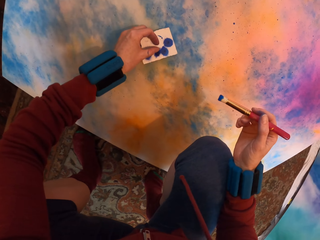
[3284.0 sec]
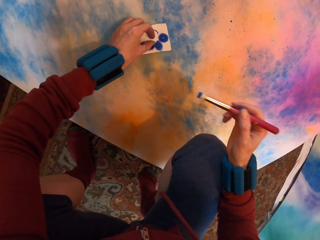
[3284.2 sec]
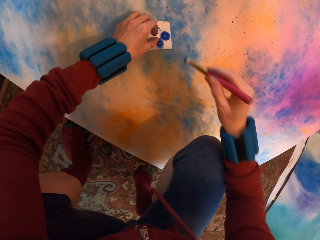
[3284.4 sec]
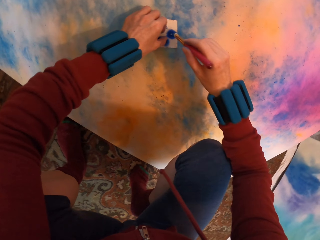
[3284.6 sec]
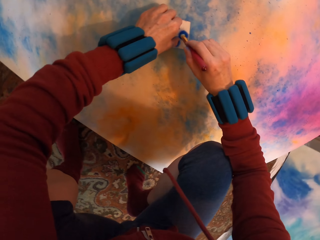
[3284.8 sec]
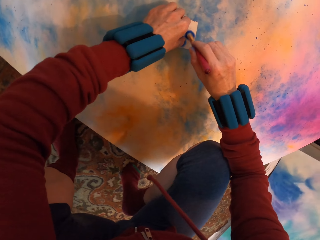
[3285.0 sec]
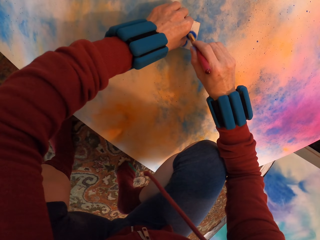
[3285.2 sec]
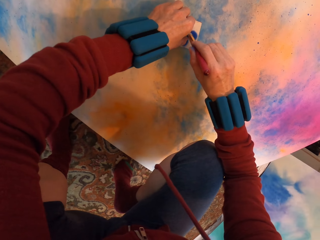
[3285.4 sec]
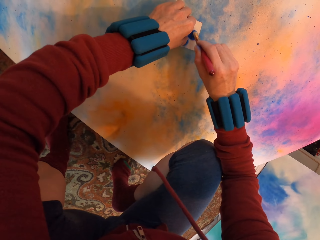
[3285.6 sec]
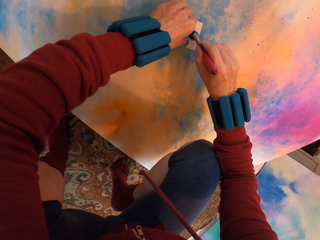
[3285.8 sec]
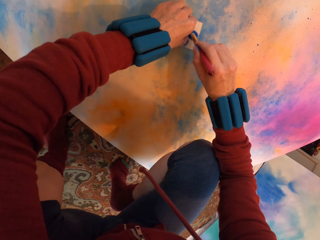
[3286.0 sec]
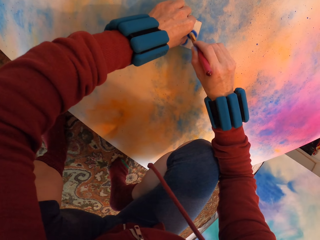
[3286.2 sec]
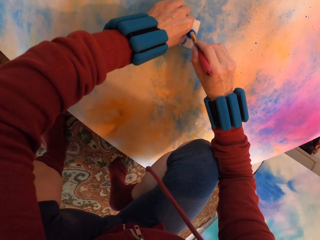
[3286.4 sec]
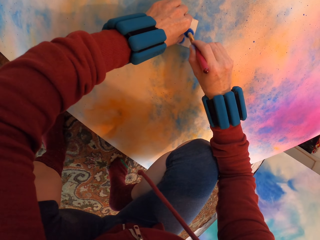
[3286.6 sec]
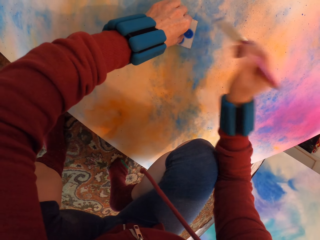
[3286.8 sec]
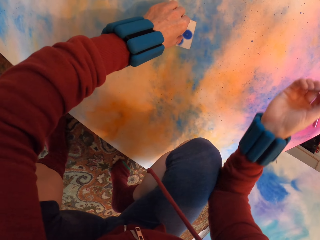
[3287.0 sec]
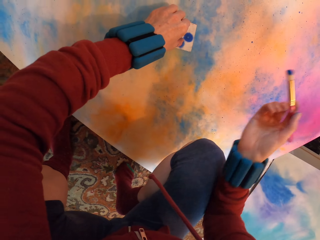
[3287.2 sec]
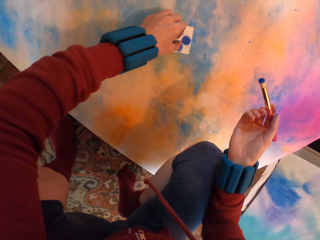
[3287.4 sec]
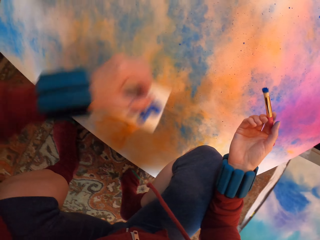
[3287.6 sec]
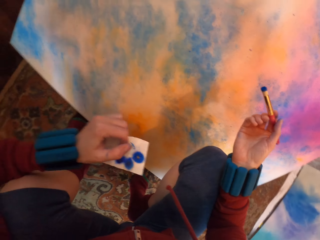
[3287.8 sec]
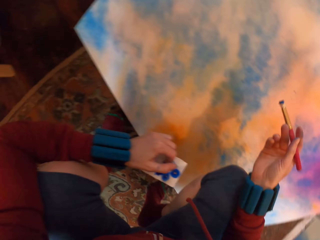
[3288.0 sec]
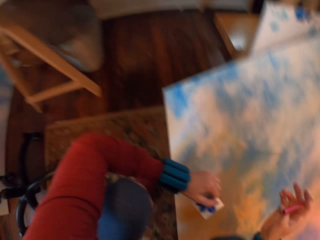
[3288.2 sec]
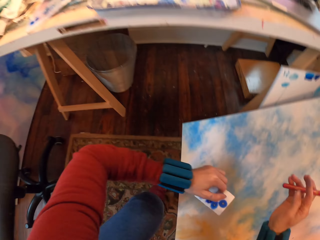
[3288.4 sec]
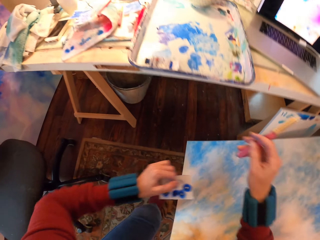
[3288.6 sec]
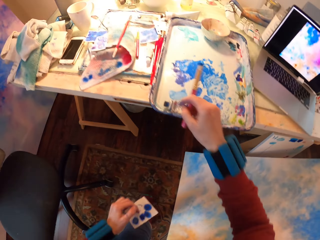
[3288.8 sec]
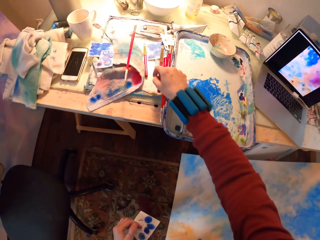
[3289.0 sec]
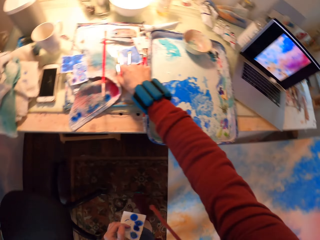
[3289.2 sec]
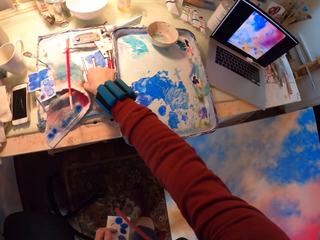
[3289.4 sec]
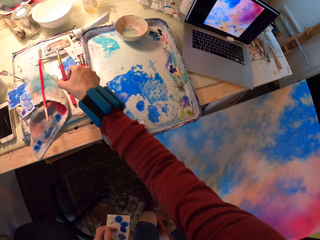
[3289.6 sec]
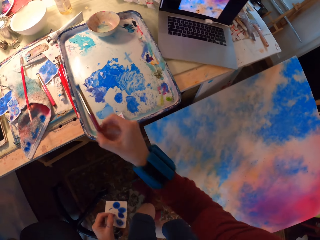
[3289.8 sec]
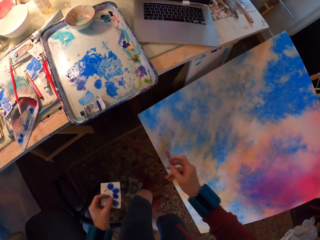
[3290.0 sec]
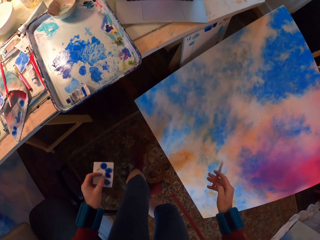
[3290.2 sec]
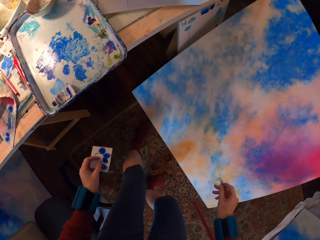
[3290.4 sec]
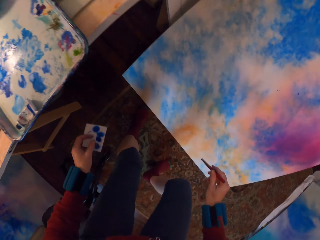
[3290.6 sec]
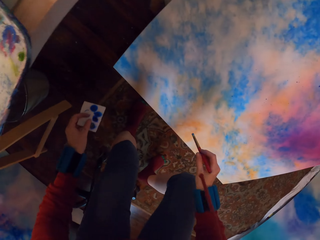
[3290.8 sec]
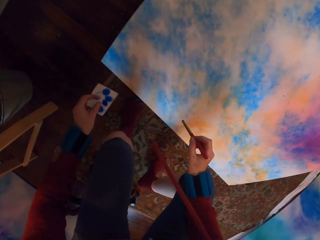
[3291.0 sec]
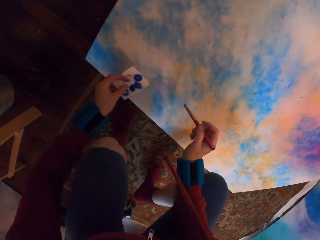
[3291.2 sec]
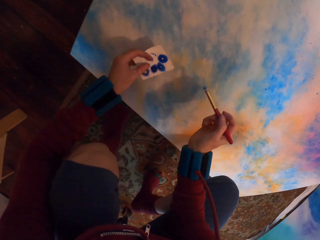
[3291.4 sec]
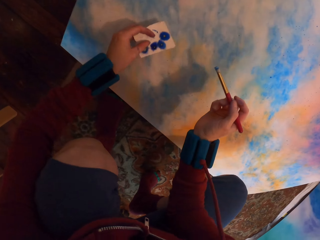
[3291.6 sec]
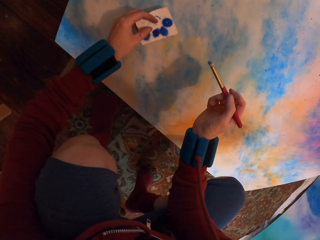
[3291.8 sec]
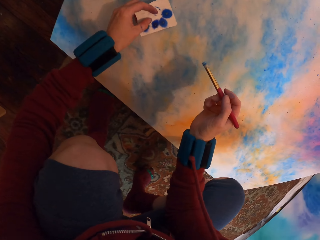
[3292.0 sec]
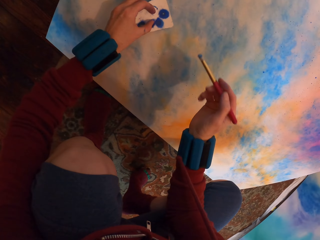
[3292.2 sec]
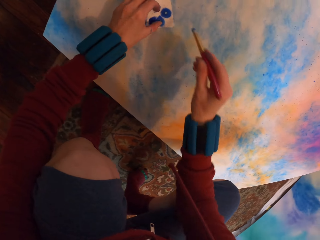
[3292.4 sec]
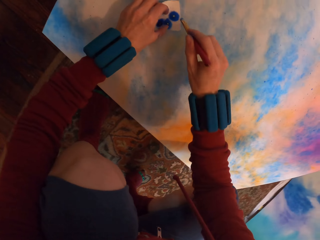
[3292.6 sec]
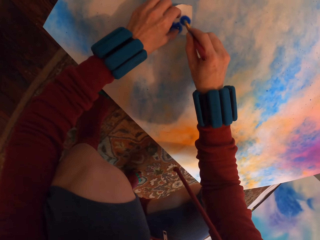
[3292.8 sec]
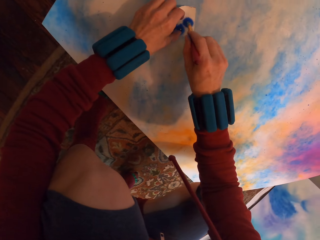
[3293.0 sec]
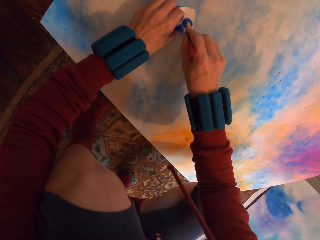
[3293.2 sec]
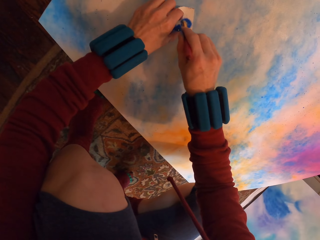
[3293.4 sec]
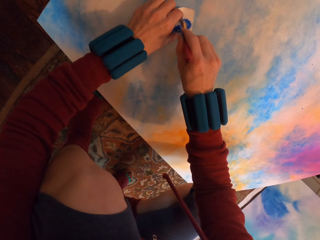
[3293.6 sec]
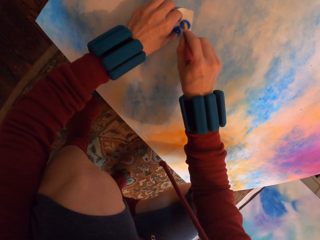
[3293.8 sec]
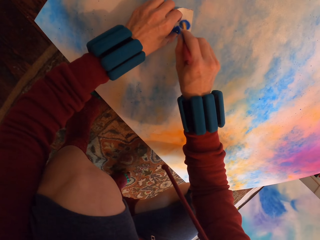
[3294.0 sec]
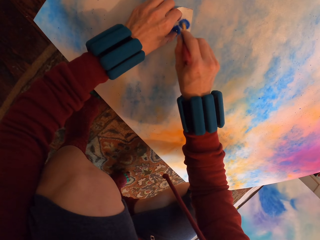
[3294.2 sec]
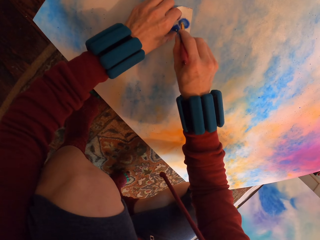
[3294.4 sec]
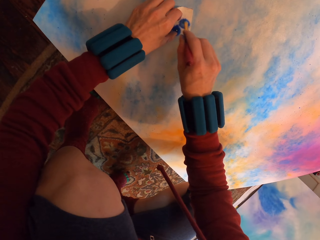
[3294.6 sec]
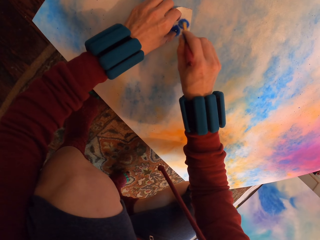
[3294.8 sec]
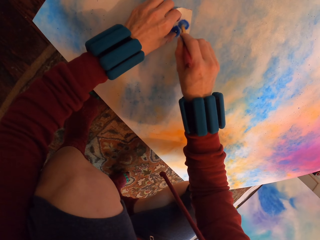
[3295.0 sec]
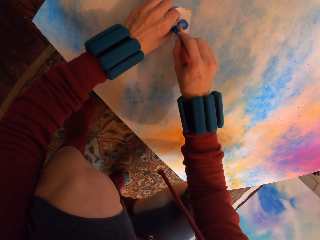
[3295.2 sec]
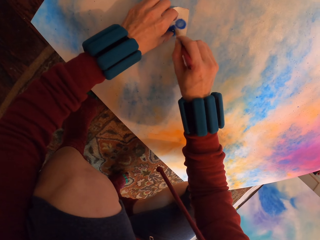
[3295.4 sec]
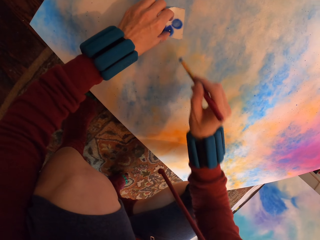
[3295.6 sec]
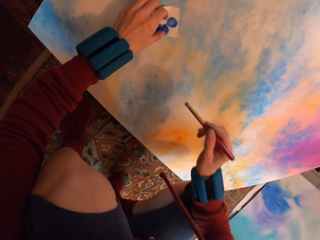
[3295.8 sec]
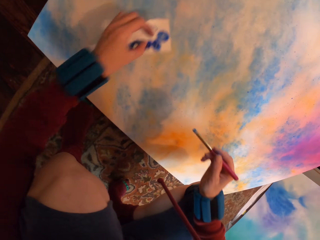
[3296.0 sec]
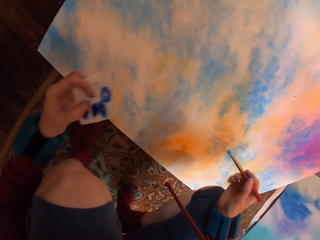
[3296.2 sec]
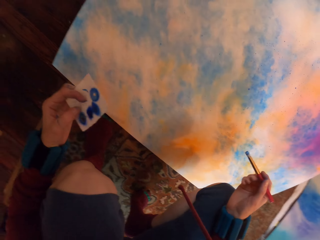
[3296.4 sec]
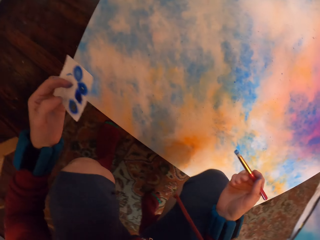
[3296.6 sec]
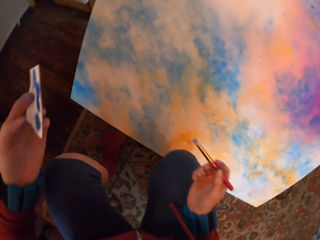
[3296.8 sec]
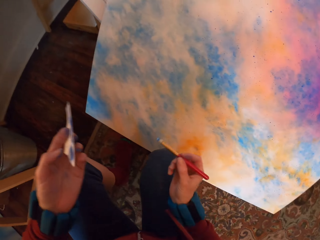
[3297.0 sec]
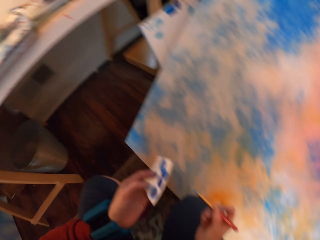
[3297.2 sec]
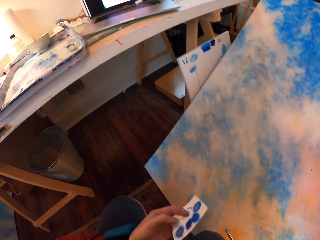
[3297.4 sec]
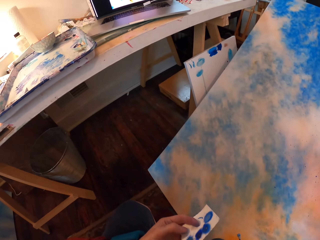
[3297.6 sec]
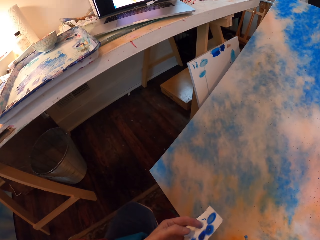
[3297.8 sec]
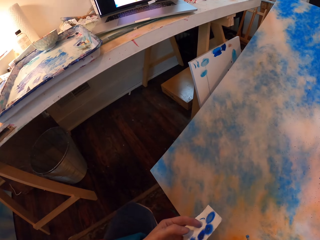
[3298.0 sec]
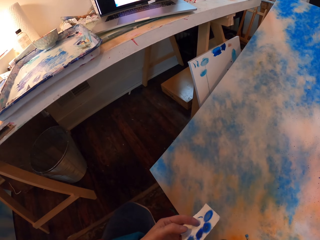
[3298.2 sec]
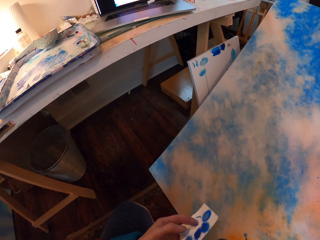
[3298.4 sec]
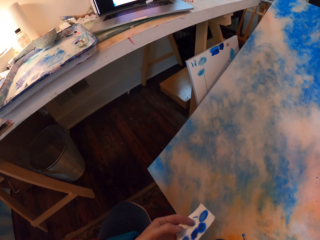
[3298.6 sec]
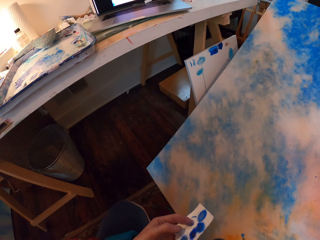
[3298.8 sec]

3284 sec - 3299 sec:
The camera wearer places the paper on the painting. They paint on a hole on the paper with the brush. They remove the paper from the painting. They put the brush on the table. They pick up another brush. They put the paper on the painting. They paint a hole on the paper with the brush. They remove the paper from the painting and look at the painting.

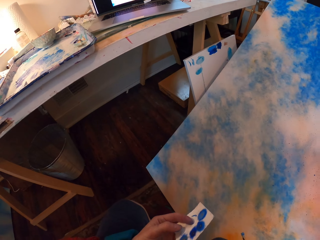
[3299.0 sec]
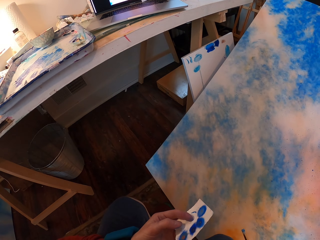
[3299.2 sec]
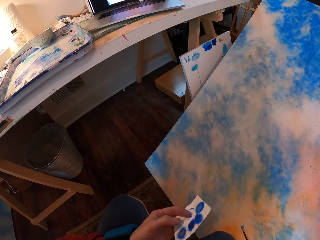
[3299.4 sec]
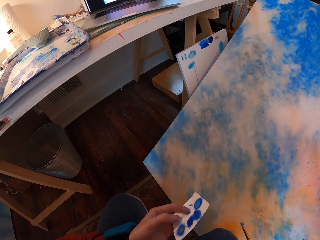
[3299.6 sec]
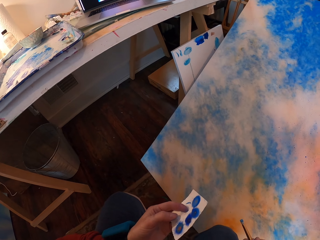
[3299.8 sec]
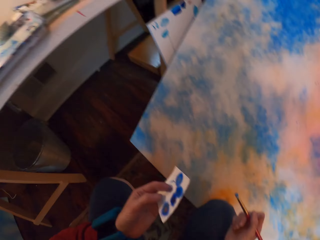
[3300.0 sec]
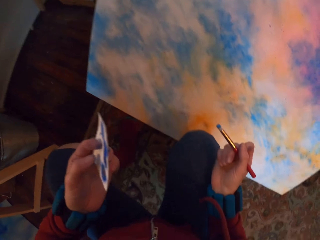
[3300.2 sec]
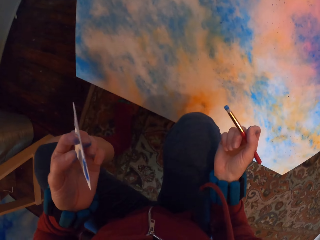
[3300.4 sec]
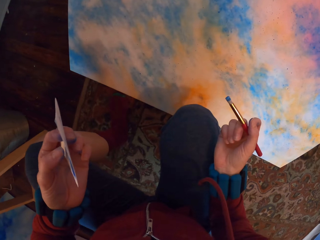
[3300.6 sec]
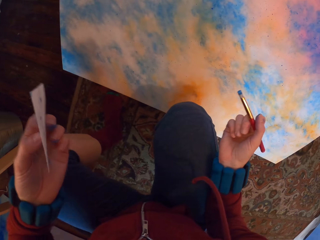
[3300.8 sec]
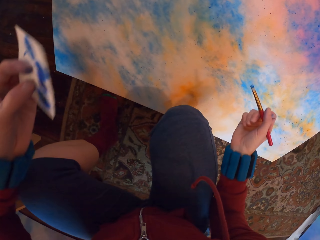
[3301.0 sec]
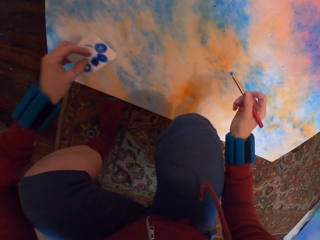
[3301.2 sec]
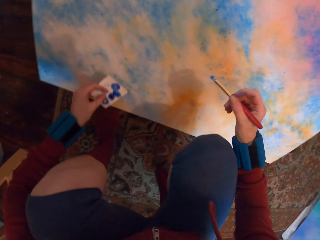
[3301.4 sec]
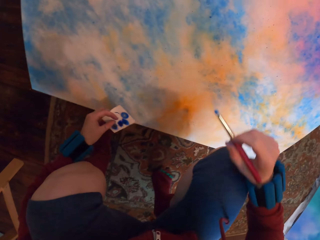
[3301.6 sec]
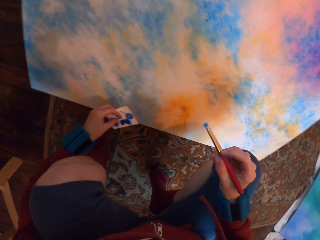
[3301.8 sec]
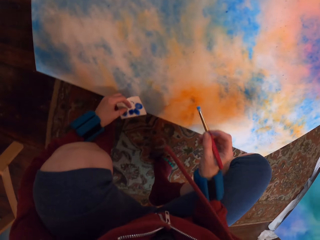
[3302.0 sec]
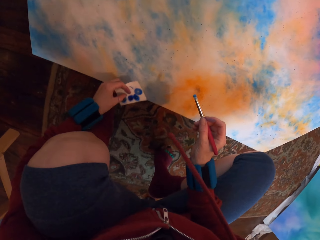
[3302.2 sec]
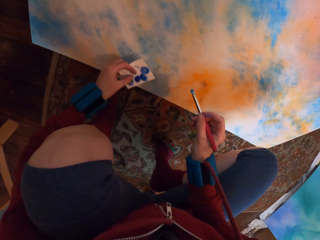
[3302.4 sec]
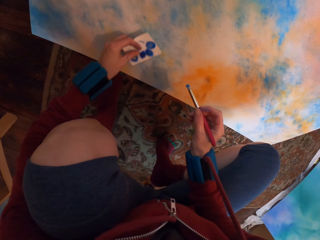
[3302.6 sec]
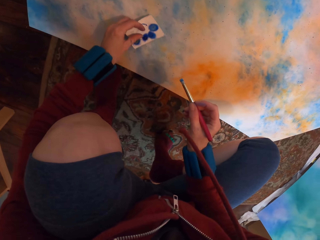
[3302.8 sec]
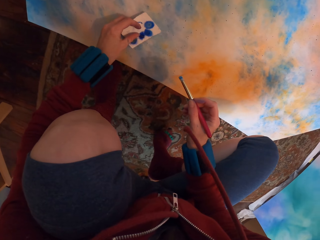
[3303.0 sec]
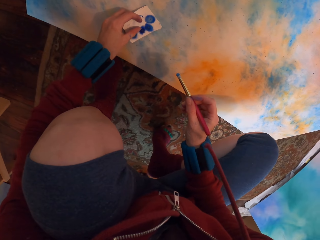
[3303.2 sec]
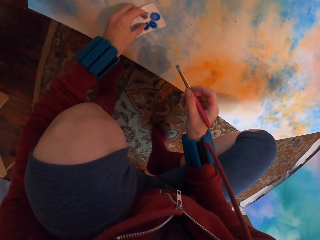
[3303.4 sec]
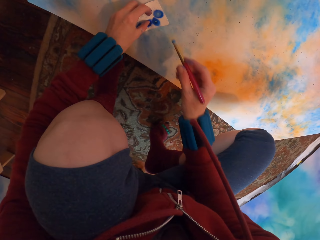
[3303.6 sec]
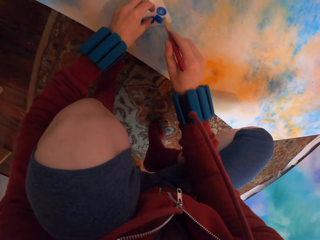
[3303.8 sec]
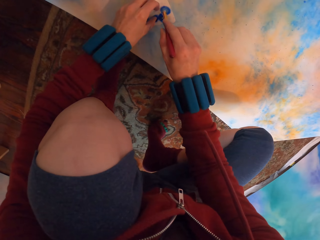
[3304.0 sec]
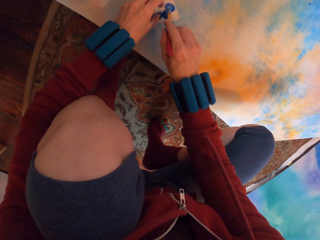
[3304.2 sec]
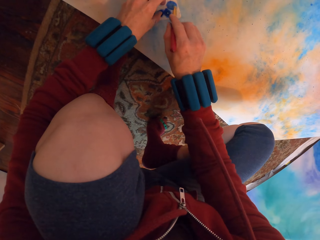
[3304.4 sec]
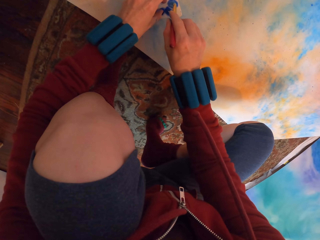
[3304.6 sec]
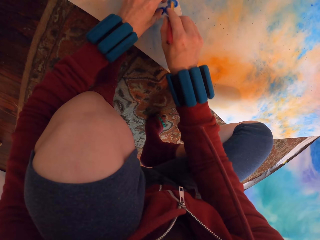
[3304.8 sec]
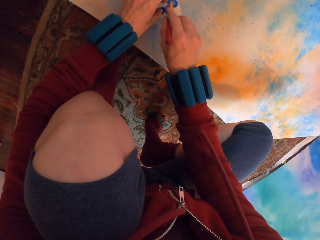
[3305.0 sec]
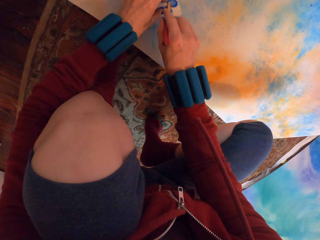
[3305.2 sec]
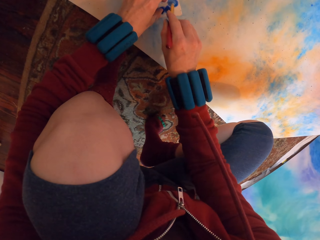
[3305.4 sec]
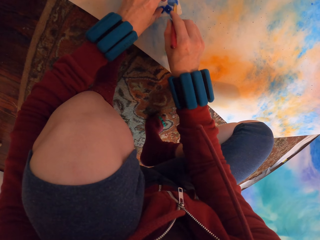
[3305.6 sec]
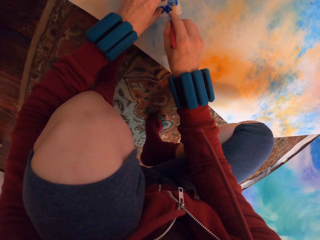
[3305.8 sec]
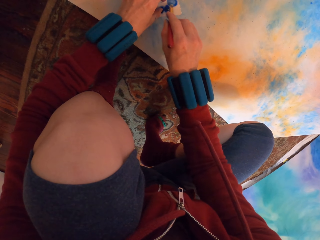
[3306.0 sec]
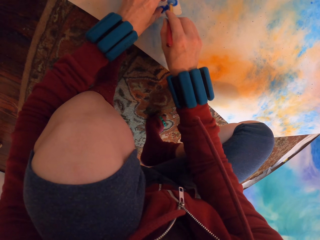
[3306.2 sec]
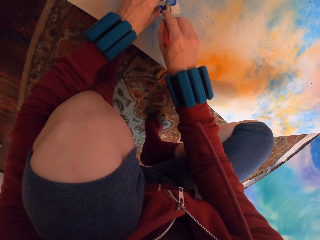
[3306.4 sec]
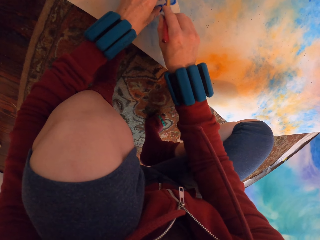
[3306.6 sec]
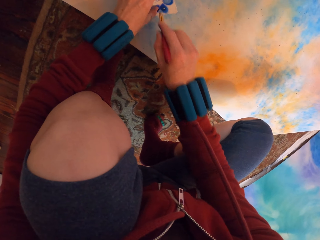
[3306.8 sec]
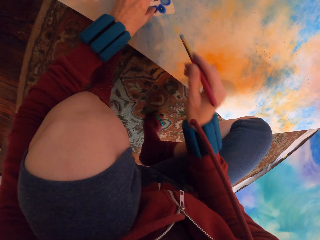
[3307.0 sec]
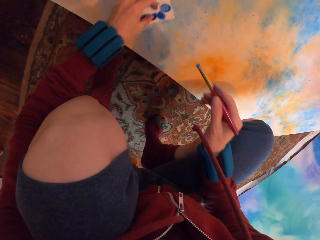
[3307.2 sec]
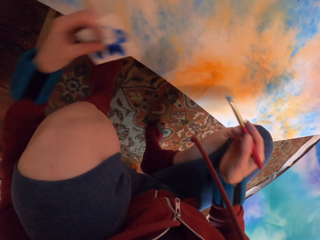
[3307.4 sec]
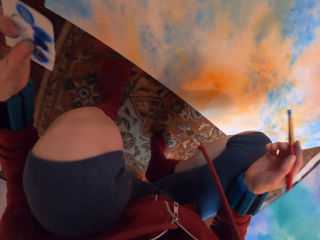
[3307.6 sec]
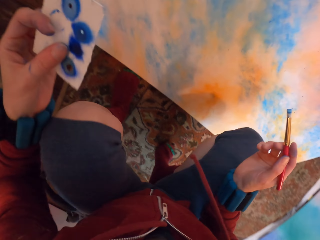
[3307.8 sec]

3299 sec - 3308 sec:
The camera wearer places the paper on the painting. They paint on a hole on the paper with the brush. They remove the paper from the painting.
